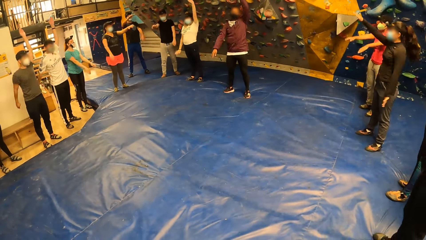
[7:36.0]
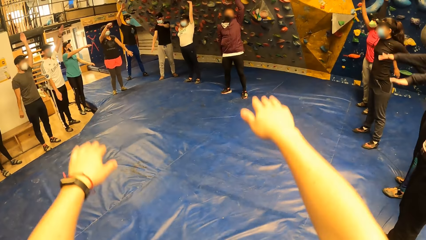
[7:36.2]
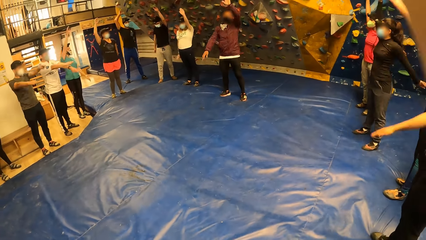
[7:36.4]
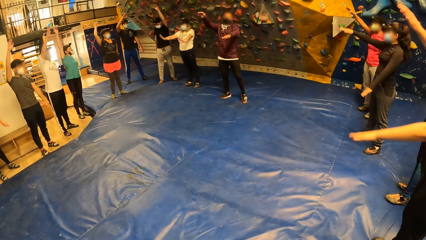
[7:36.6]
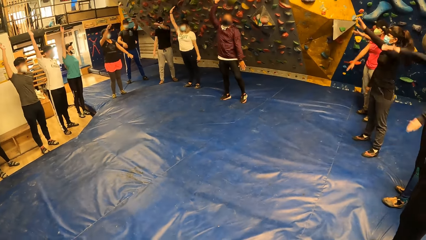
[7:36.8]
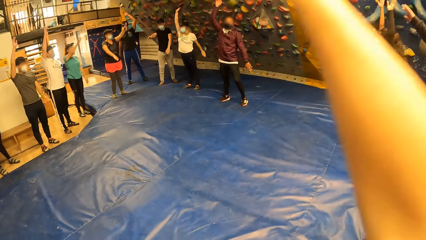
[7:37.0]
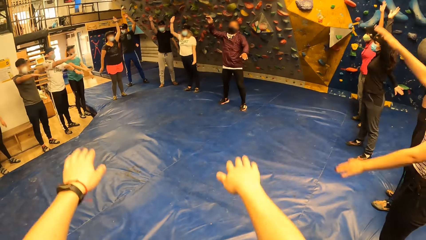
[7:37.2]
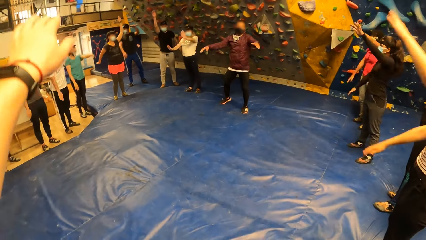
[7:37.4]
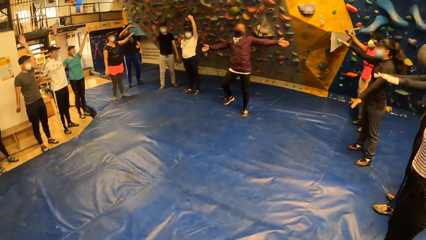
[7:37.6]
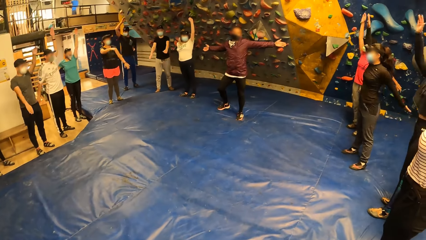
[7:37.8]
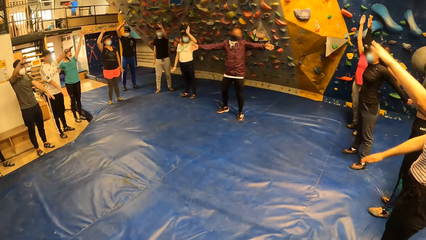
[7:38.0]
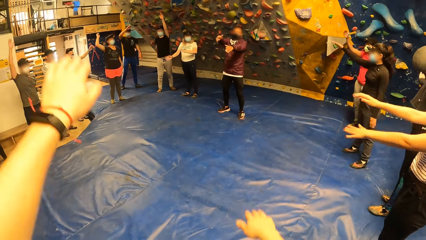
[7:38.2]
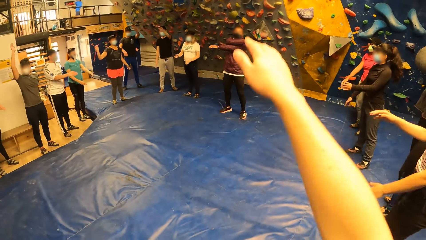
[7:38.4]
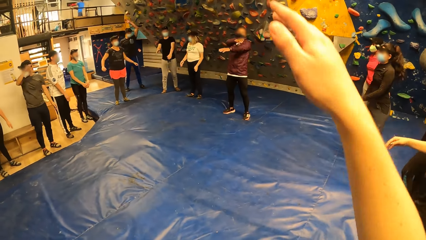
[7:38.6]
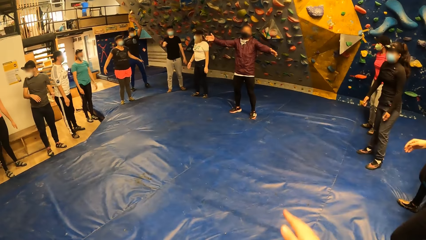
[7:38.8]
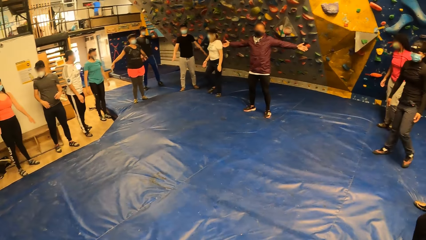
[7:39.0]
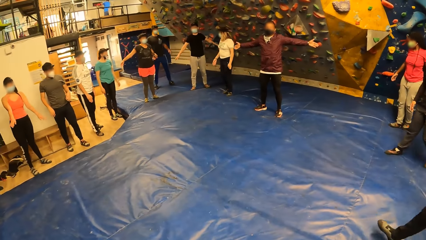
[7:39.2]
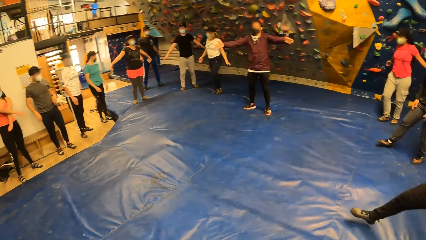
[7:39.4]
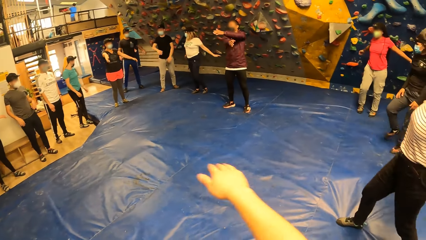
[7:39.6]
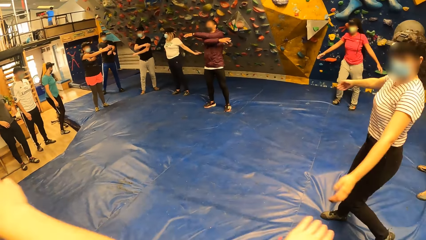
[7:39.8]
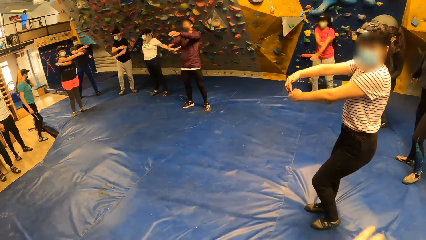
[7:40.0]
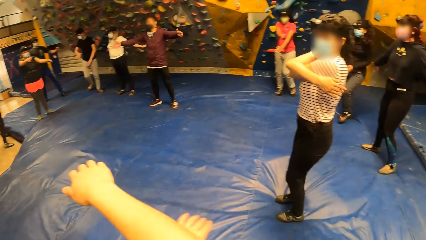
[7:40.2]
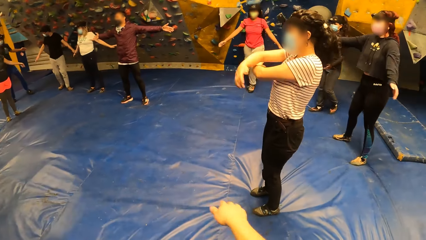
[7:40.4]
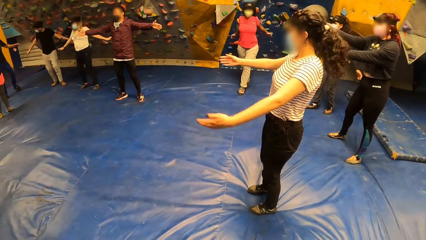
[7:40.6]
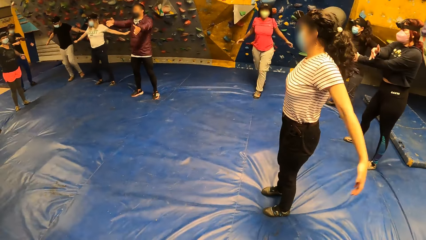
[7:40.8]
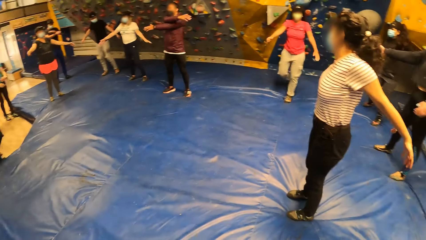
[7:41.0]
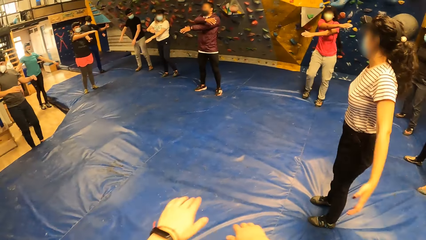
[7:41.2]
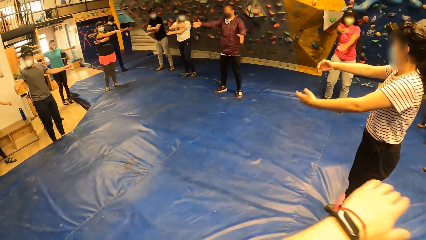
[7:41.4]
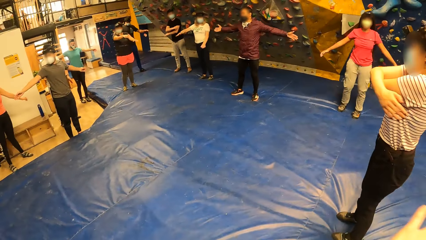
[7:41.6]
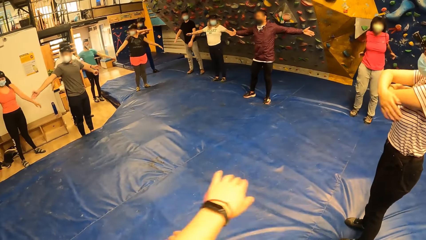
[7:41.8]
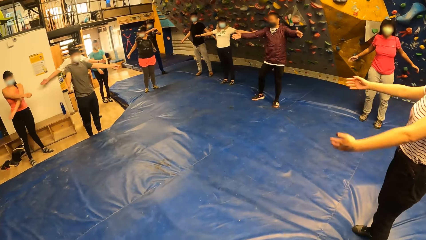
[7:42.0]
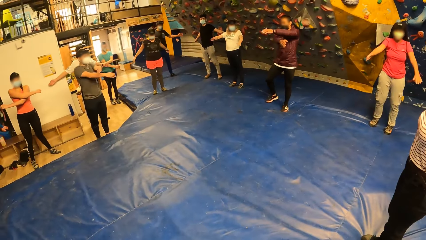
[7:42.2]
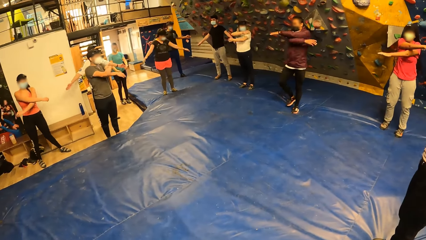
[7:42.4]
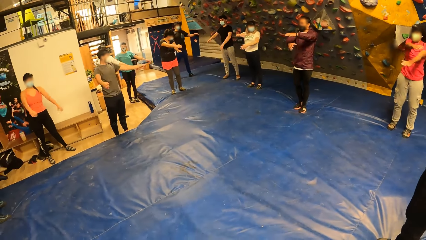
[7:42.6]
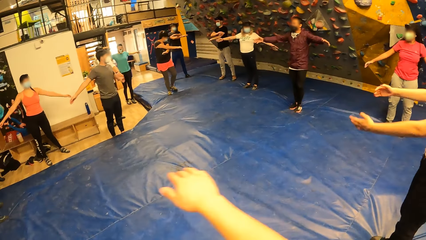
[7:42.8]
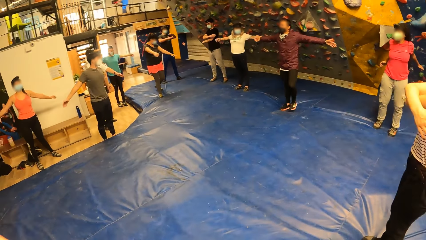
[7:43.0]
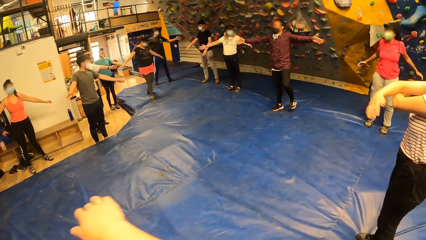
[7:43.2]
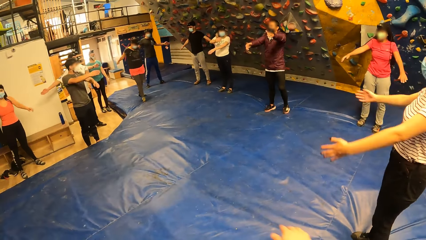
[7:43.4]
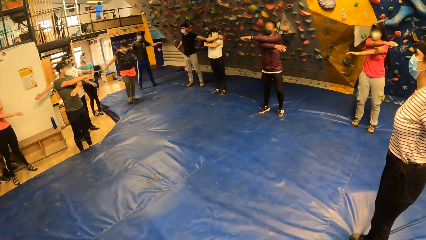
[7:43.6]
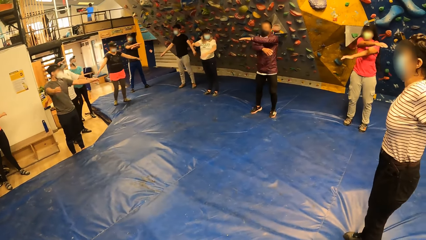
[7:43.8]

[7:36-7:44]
The camera wearer closes the hand together.

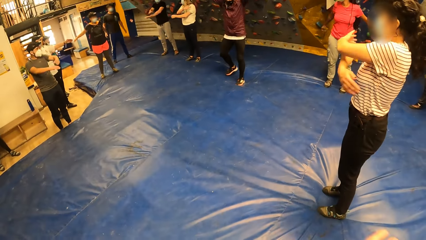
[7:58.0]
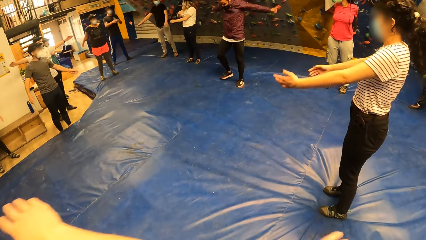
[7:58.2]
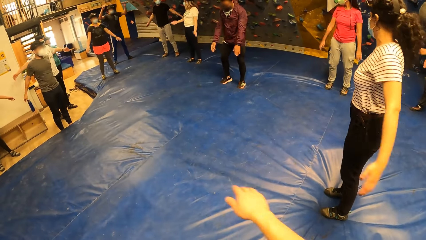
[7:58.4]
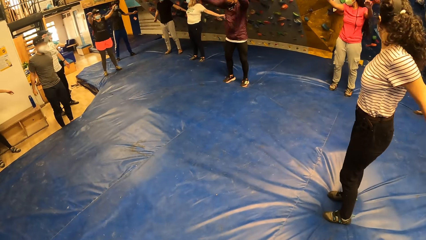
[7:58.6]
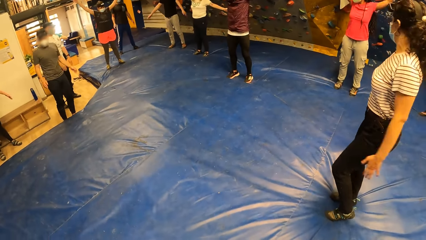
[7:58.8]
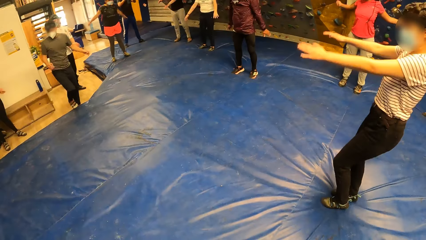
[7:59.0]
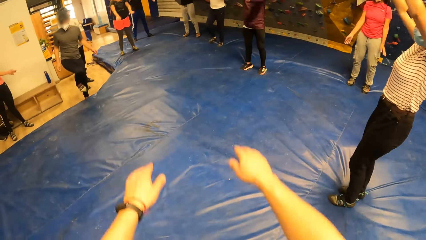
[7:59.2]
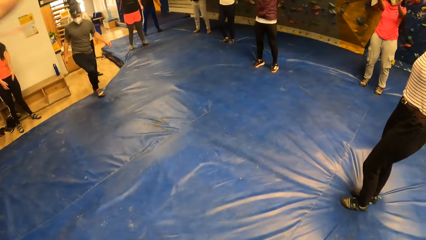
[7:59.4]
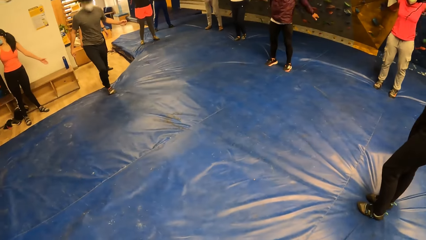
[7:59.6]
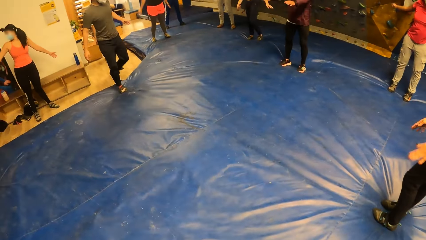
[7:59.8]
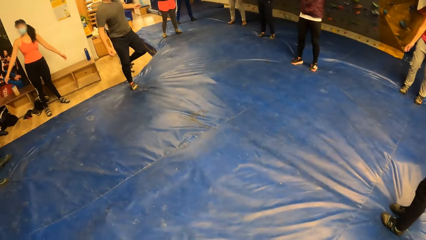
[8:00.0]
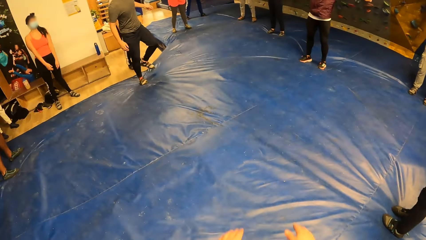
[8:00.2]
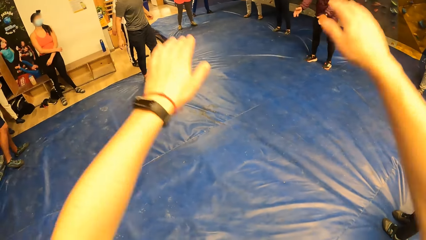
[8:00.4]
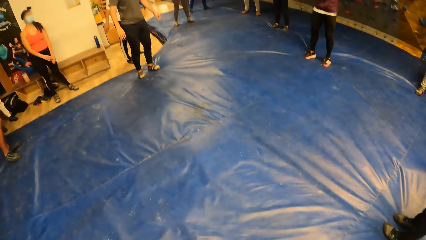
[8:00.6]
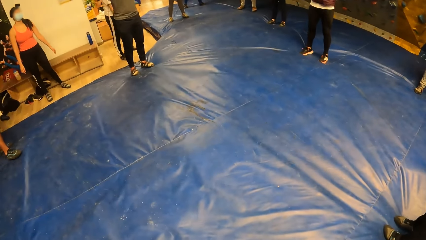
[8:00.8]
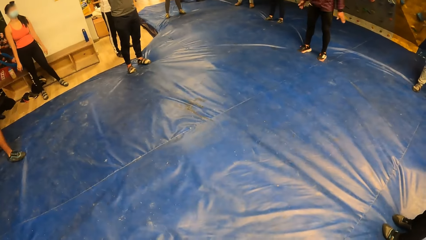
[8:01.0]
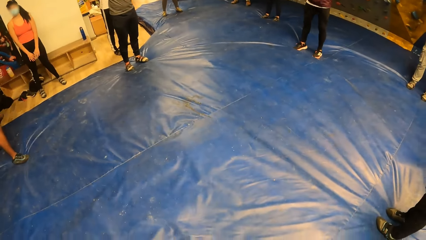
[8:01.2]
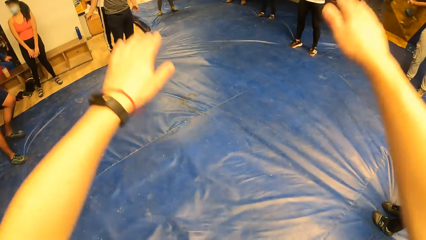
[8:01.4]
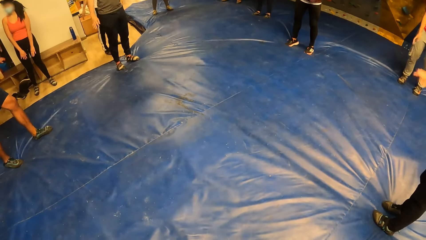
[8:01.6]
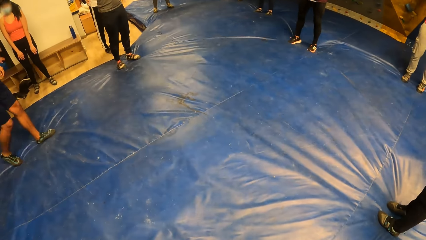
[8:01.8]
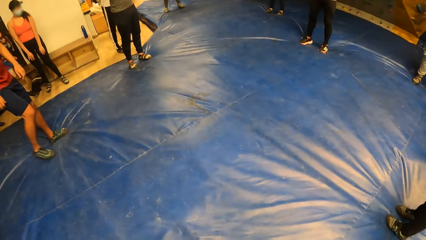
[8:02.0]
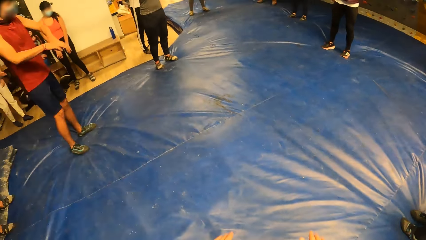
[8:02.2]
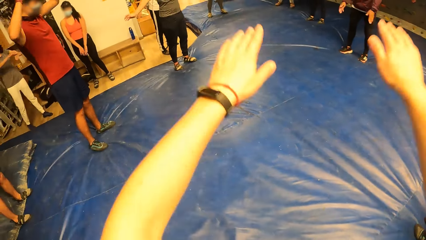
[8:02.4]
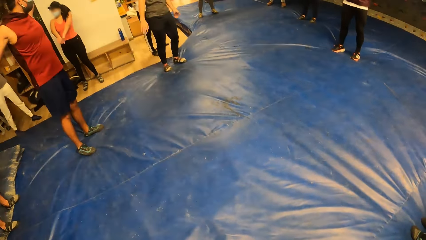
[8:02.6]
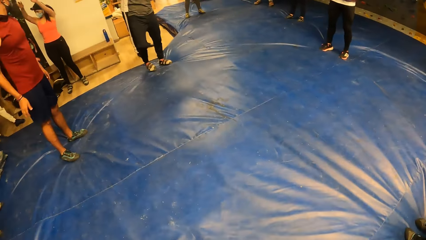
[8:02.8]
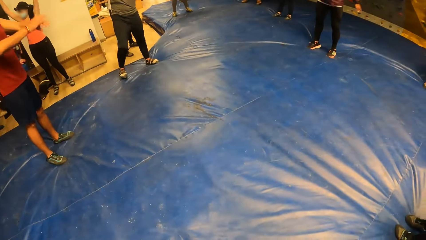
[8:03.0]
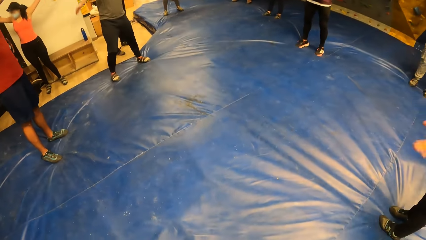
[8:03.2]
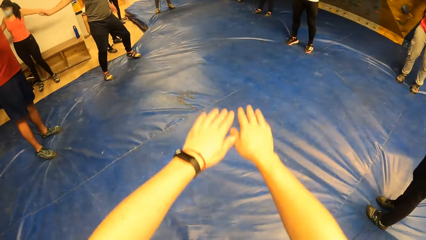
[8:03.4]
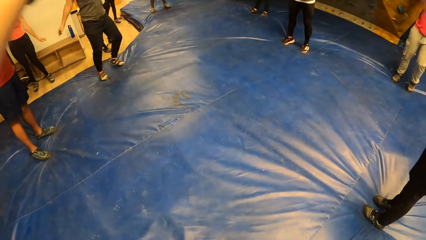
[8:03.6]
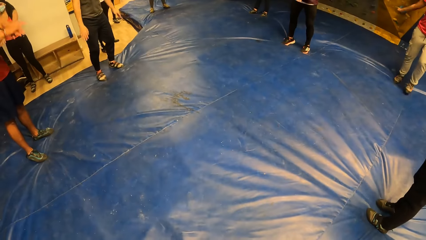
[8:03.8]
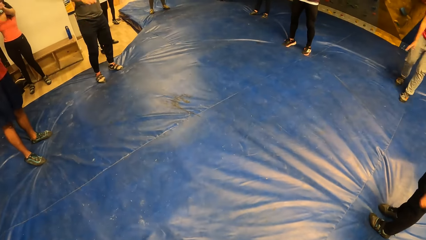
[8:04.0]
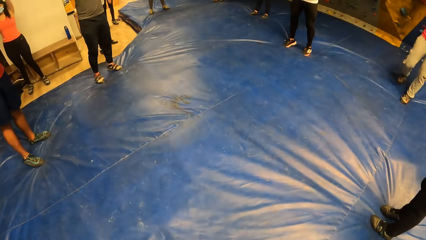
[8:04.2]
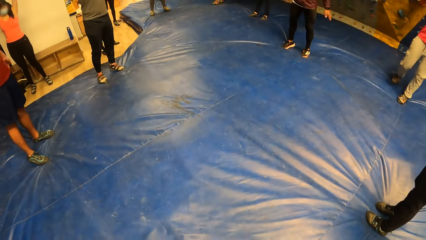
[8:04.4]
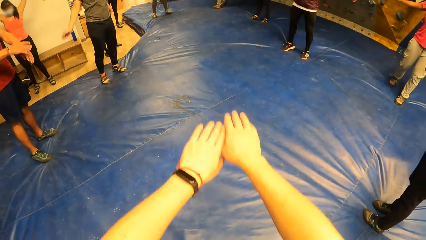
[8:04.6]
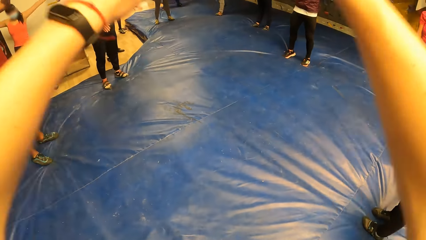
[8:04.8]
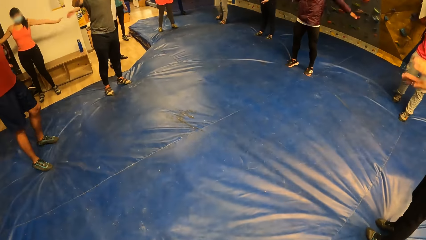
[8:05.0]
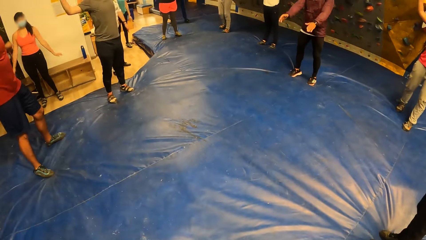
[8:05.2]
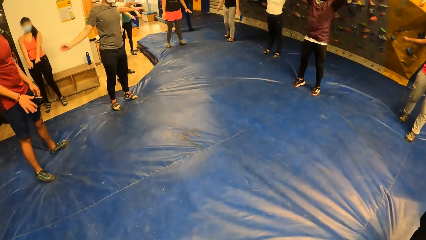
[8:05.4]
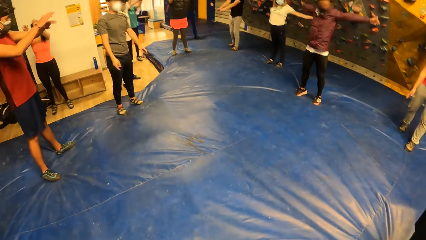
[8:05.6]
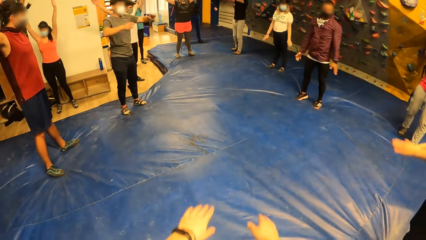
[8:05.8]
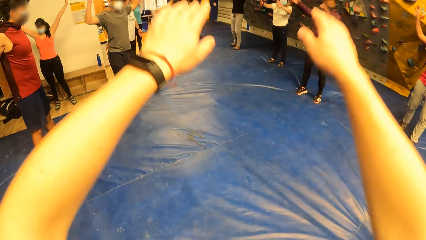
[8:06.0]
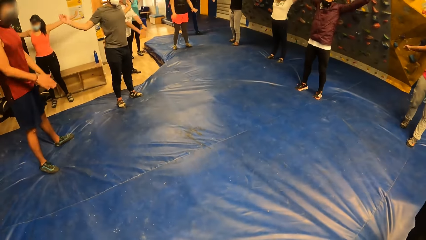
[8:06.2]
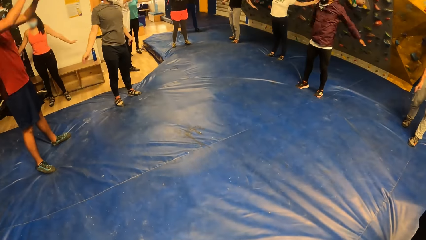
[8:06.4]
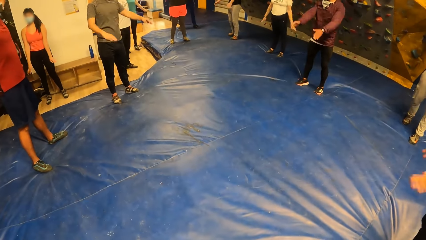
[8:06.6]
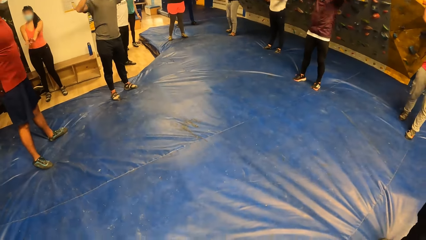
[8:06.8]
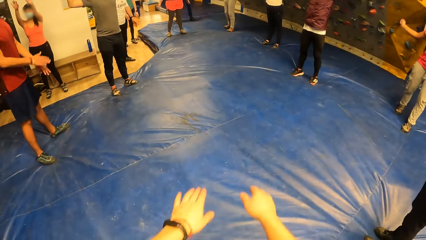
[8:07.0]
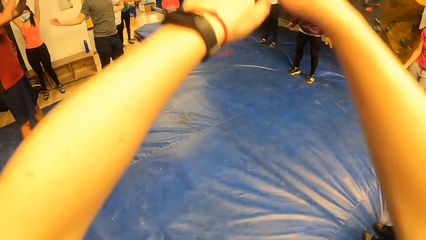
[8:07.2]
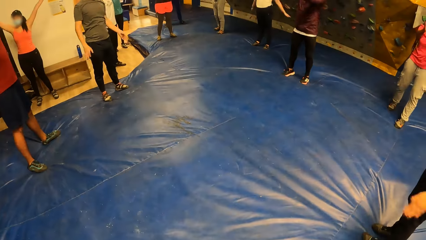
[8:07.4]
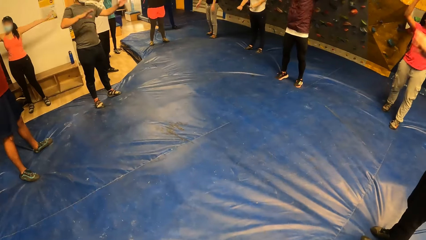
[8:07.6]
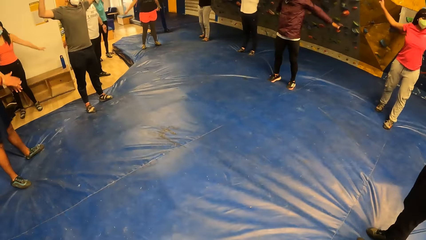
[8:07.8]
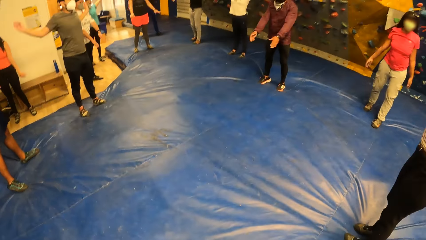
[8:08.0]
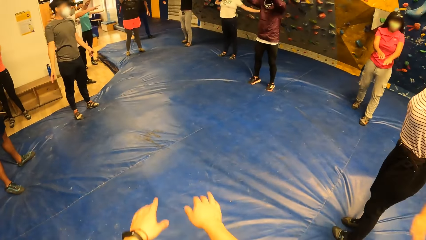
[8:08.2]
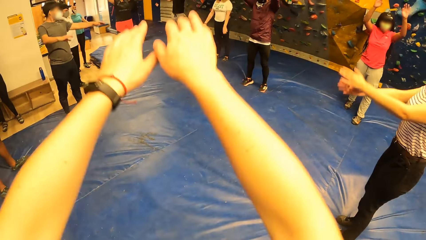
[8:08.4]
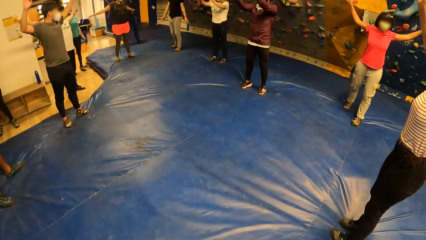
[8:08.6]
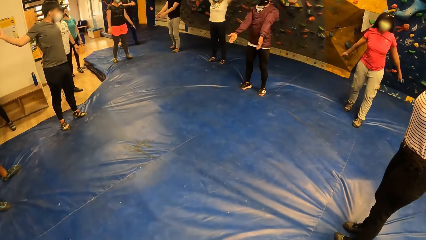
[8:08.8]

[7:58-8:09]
The camera wearer rotates the hand backward.
